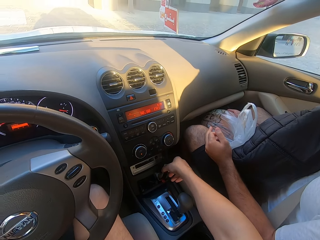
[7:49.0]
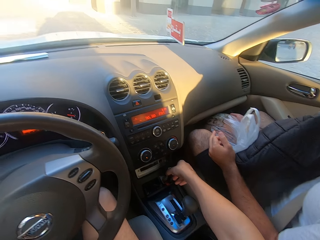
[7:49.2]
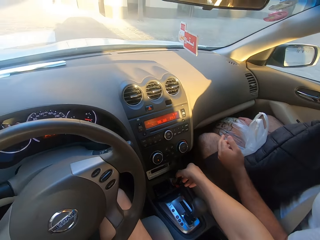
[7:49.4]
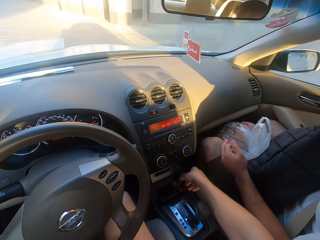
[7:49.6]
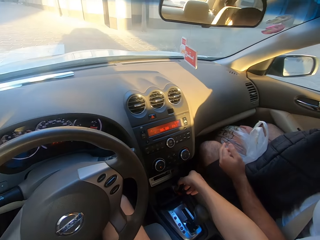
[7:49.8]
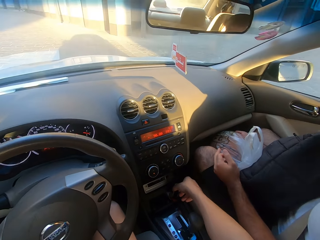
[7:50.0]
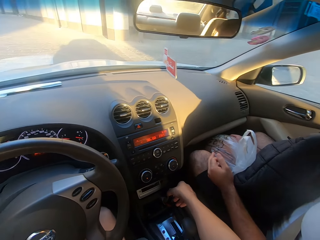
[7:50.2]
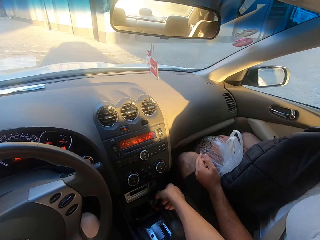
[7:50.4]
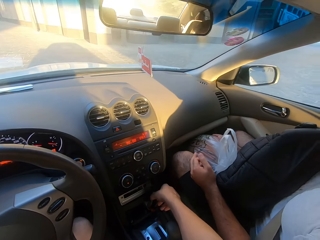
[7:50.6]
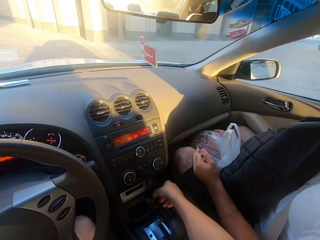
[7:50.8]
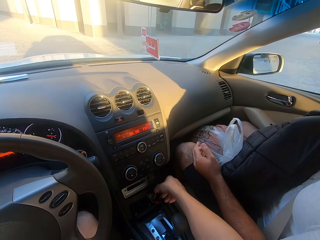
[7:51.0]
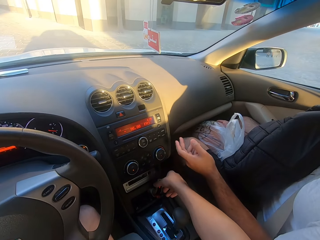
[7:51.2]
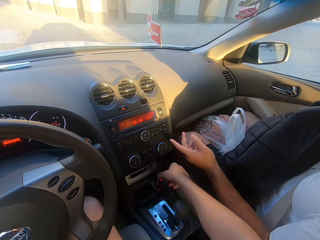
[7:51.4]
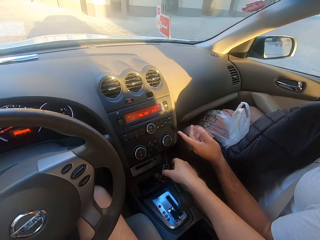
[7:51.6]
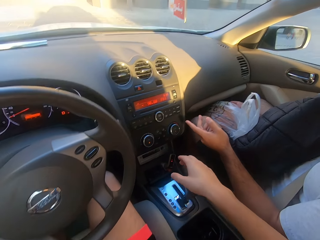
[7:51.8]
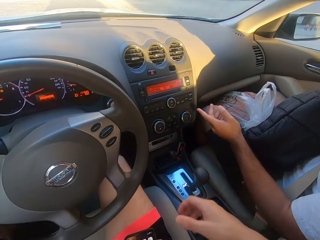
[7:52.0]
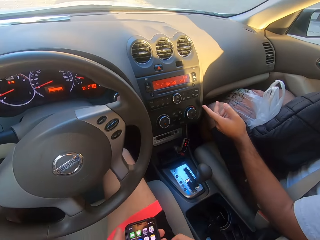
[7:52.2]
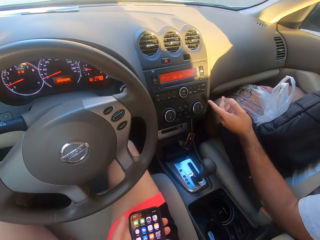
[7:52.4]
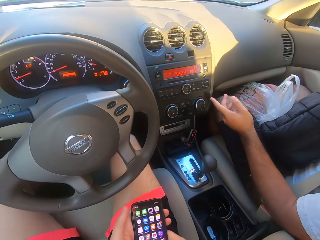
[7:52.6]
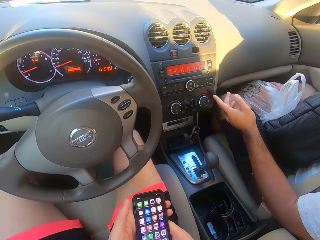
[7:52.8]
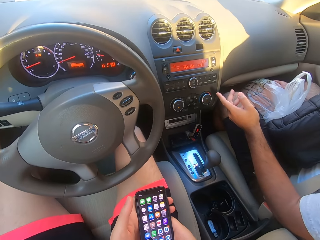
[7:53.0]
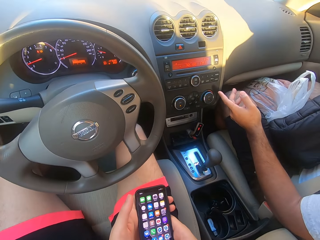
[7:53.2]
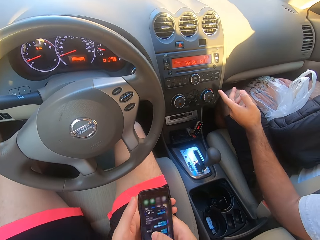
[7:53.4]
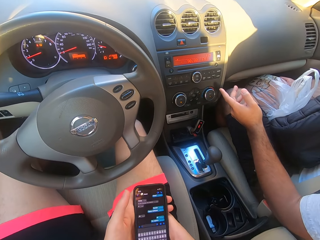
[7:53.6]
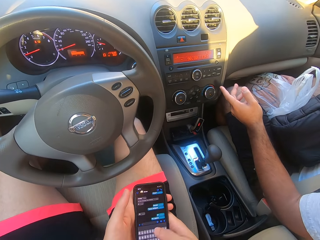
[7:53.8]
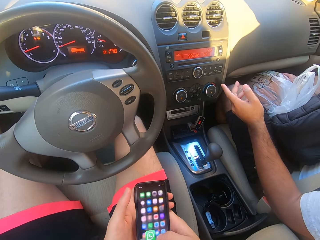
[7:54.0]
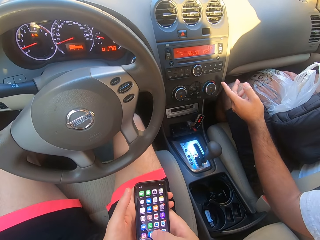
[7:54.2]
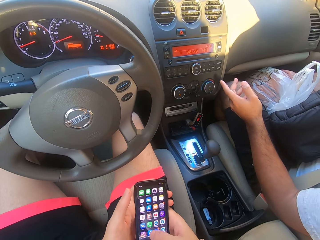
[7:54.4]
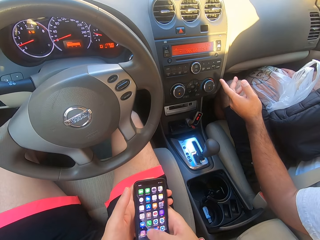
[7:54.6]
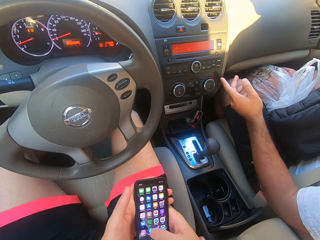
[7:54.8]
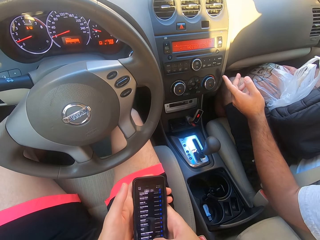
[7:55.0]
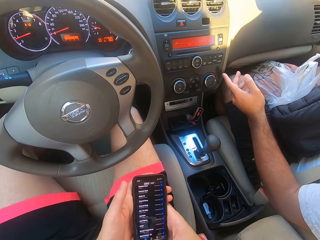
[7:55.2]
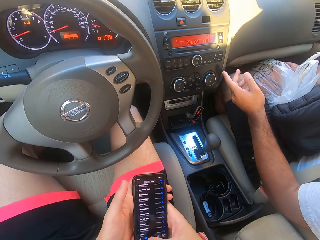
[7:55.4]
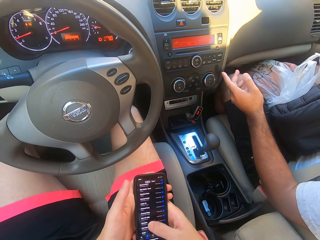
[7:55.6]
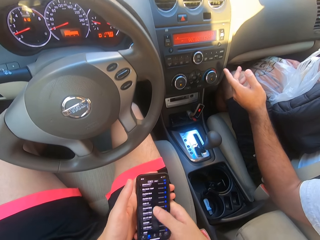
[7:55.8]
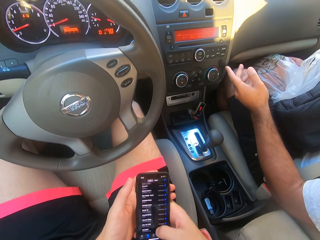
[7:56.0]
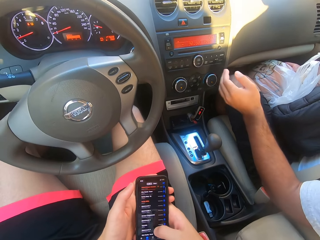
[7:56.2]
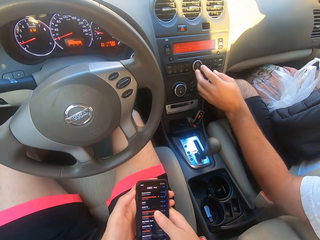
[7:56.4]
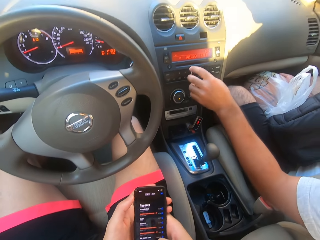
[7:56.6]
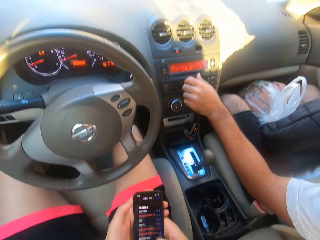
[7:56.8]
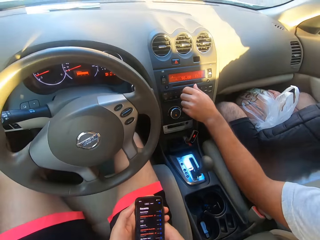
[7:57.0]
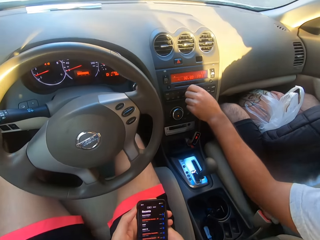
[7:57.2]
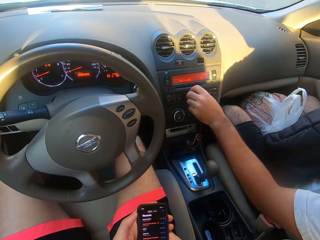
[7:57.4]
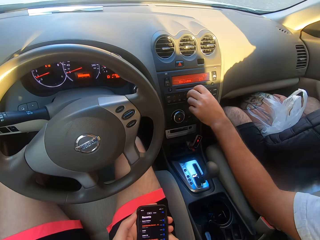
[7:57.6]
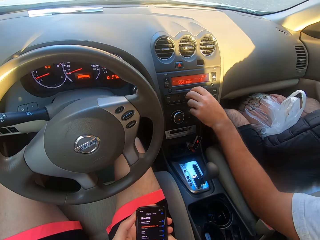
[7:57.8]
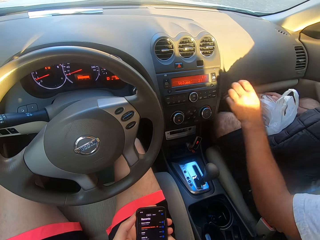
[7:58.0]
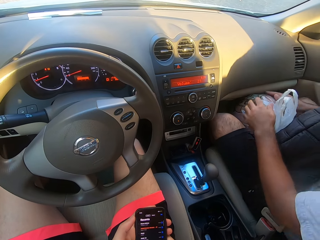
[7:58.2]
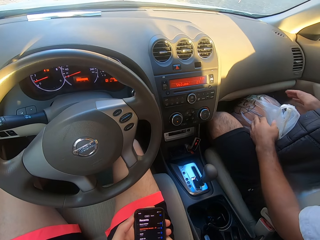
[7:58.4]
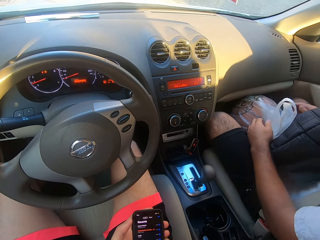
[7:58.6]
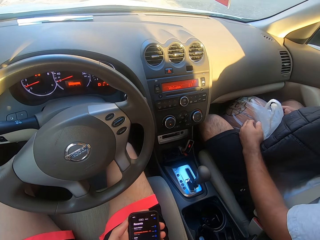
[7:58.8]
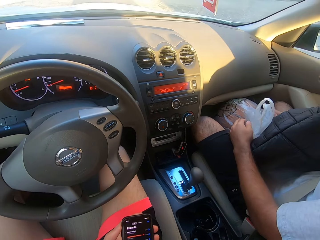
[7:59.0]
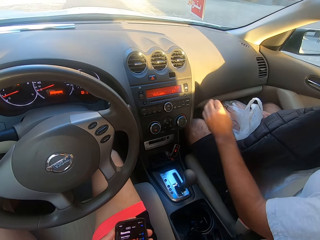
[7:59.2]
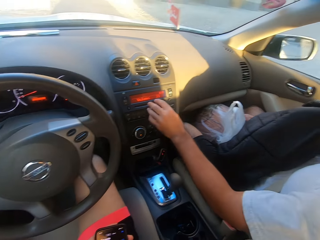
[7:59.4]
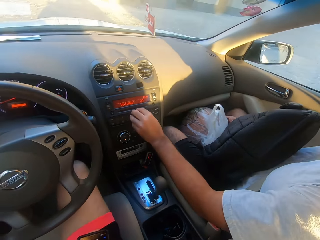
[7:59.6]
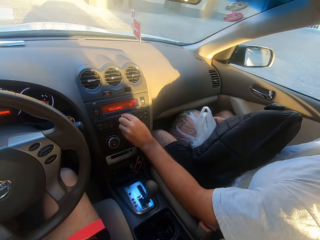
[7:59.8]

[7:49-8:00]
The camera wearer goes through his phone. A man turns the volume knob of the stereo.

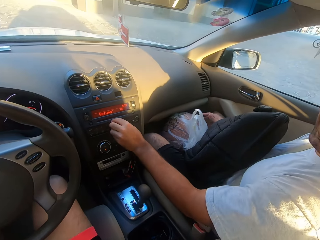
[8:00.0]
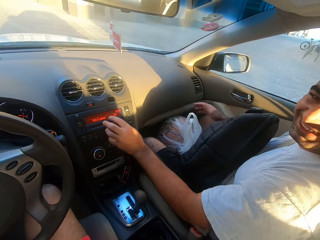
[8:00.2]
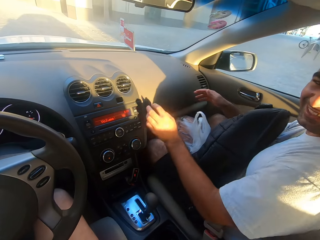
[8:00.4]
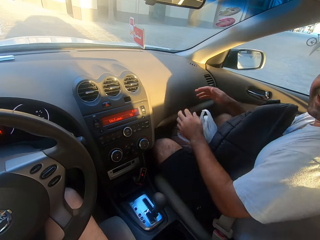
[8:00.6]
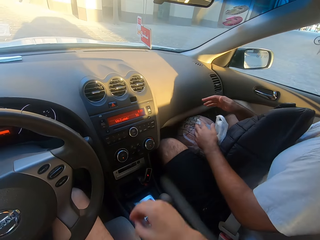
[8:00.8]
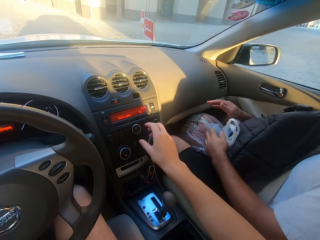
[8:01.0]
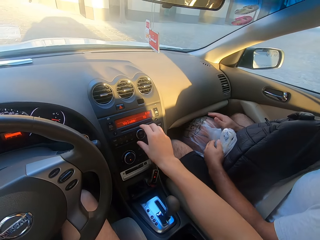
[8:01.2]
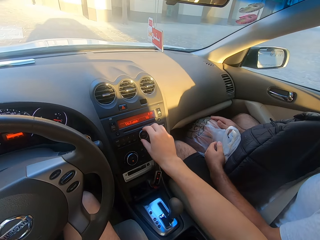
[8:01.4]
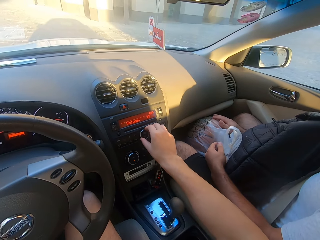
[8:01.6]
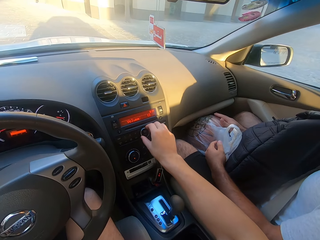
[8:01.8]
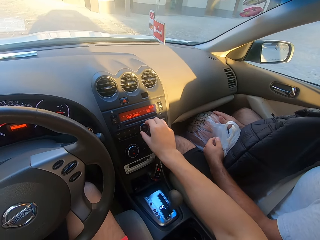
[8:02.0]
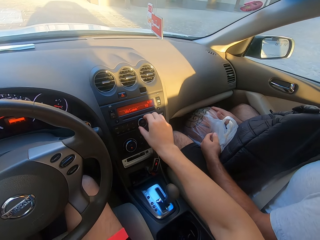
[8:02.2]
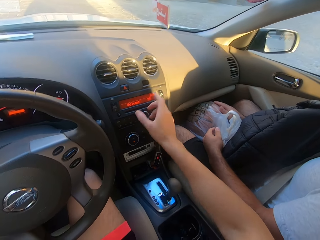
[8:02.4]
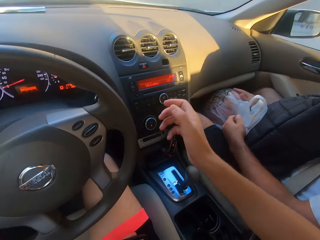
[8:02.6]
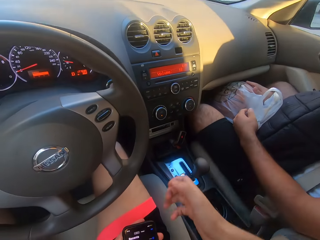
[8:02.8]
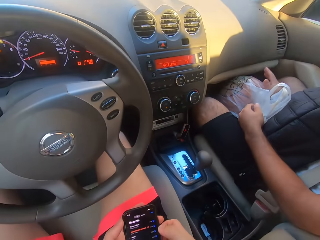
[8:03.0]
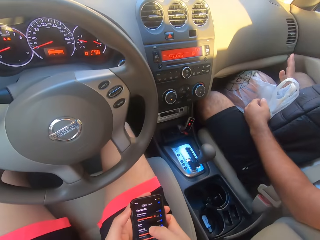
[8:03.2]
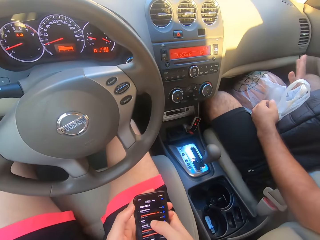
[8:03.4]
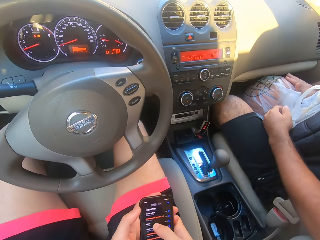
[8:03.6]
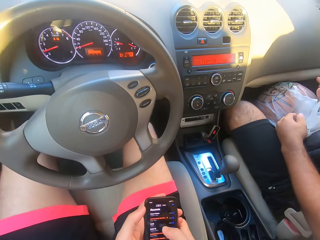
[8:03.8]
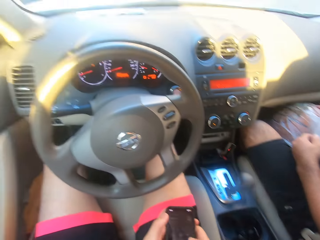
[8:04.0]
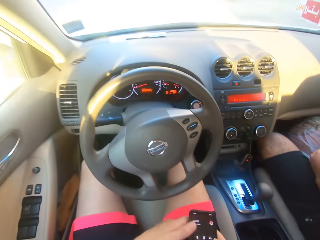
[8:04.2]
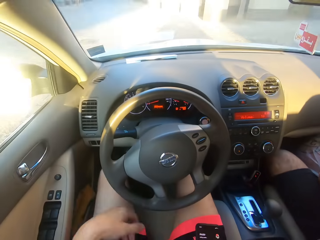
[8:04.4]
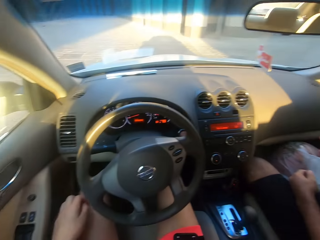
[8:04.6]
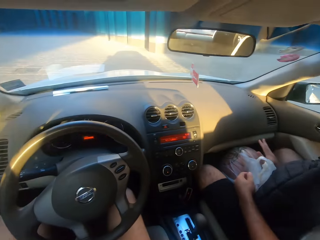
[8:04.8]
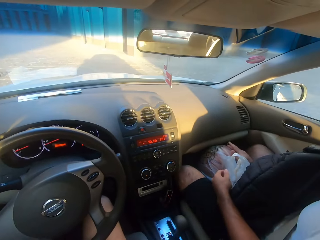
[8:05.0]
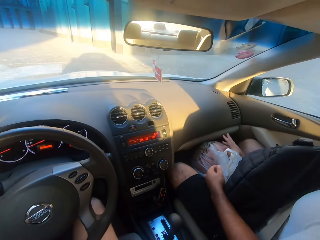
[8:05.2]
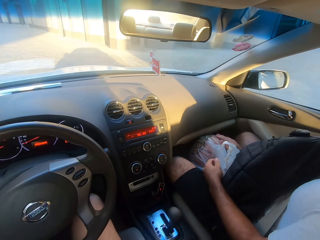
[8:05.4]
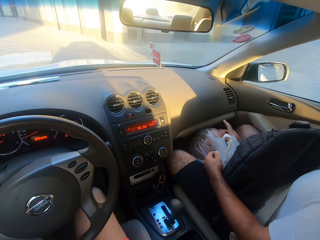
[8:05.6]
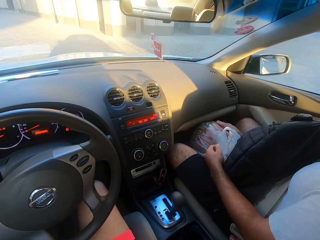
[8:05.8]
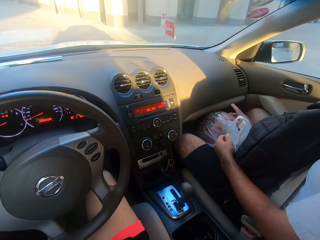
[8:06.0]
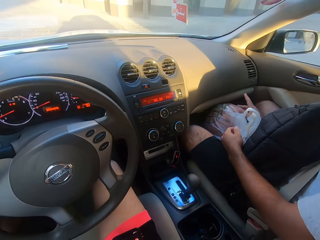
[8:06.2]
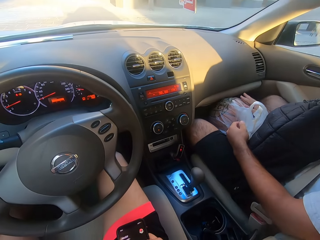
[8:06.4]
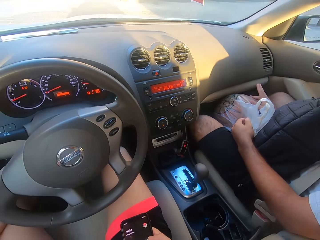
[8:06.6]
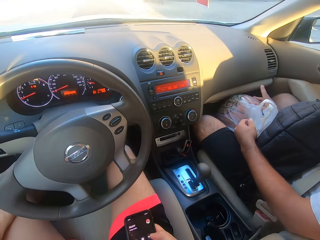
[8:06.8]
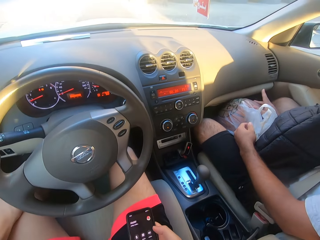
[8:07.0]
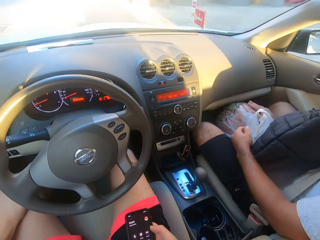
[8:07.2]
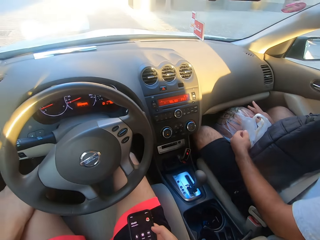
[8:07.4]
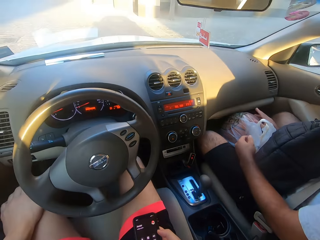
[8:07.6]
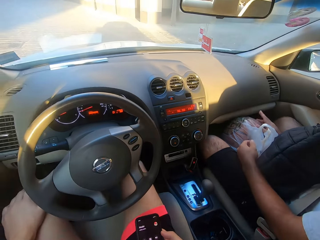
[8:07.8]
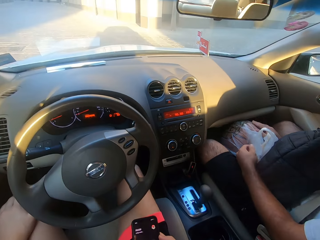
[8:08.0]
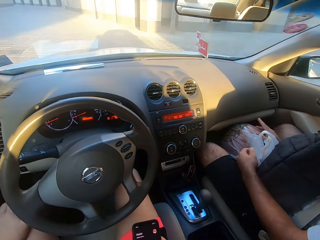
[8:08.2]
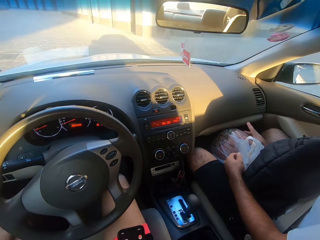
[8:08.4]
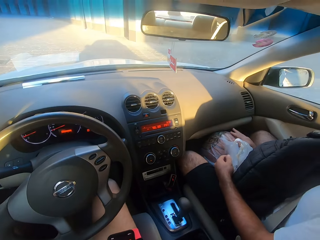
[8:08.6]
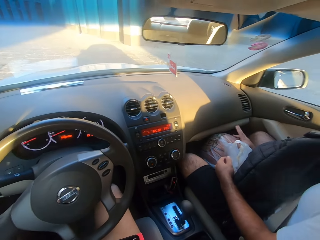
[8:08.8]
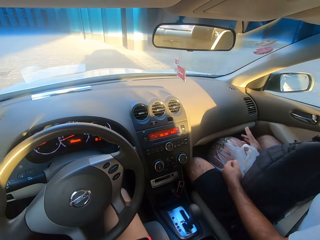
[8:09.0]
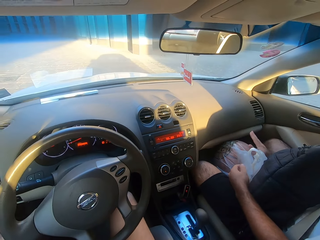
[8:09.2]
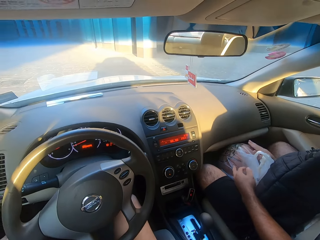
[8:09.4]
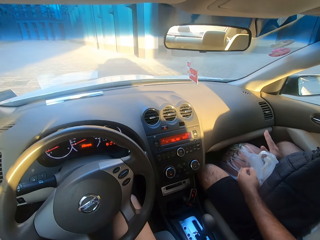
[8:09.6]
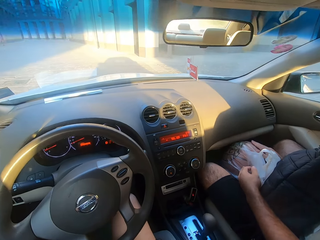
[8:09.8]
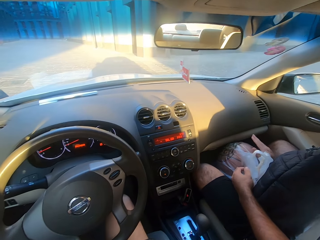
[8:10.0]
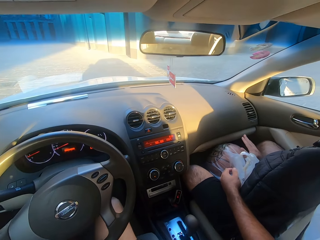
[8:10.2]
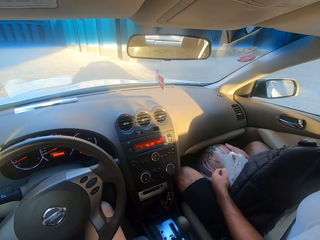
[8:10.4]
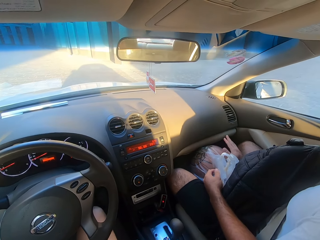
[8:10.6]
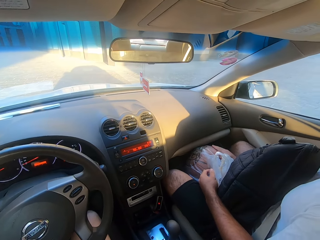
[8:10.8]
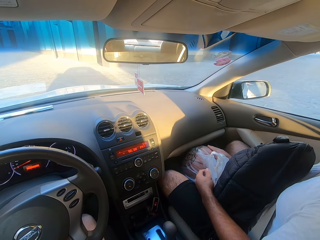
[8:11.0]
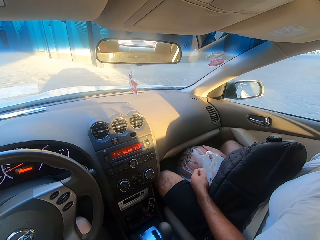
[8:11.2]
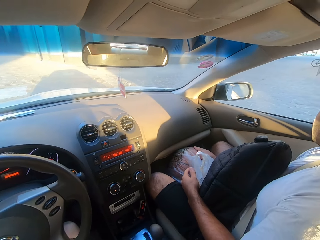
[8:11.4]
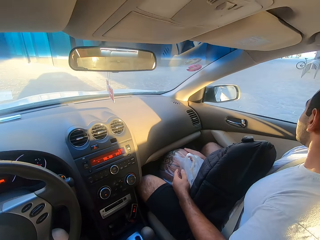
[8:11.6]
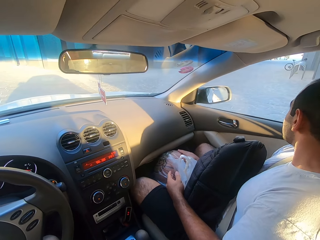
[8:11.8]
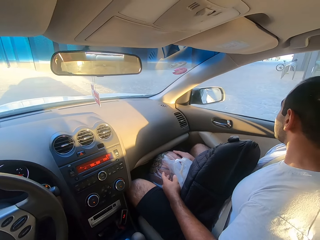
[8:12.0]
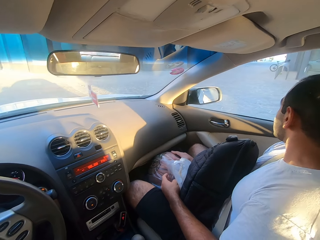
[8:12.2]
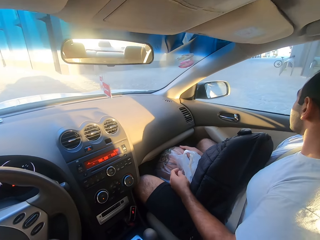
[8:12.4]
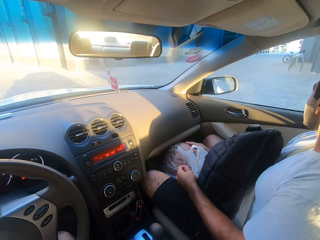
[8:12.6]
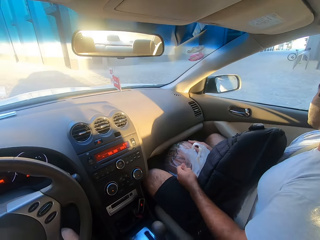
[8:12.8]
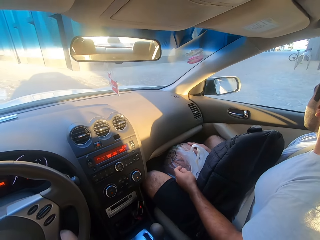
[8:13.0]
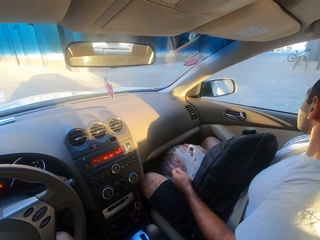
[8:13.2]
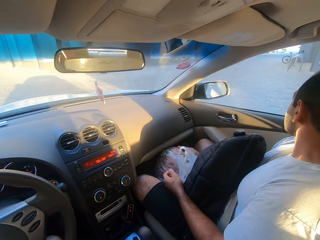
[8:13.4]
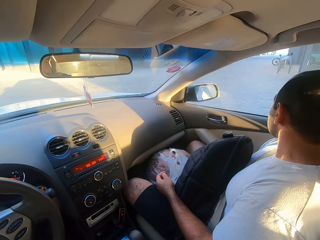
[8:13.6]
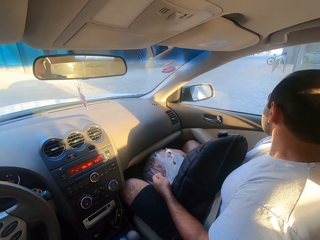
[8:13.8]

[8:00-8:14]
The camera wearer turns the volume knob of the stereo. They go through his phone. A man taps the ball. The camera wearer types on the phone. They look around.
